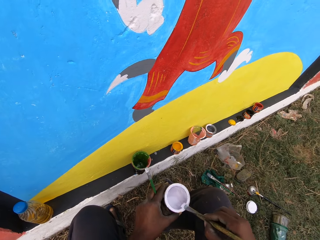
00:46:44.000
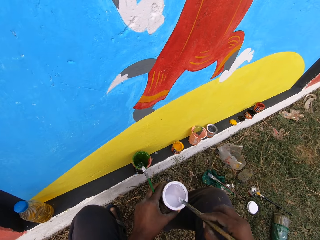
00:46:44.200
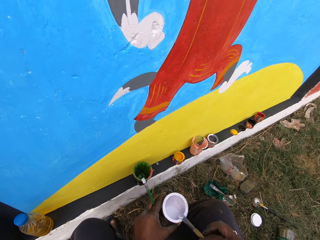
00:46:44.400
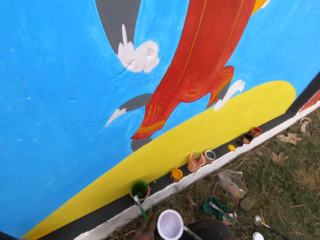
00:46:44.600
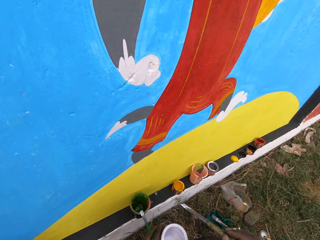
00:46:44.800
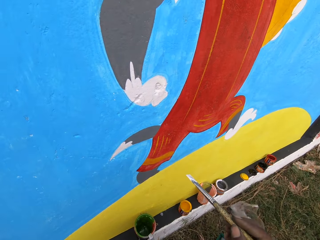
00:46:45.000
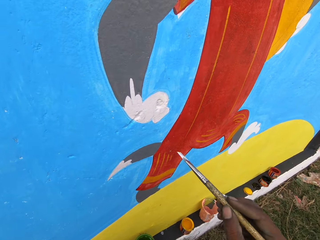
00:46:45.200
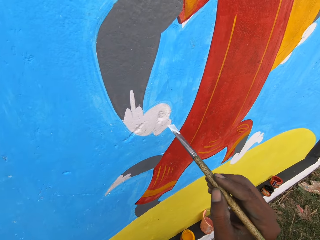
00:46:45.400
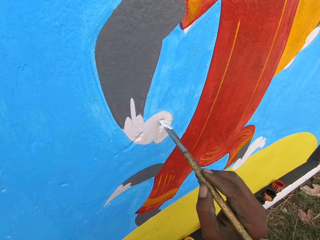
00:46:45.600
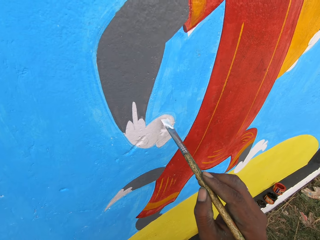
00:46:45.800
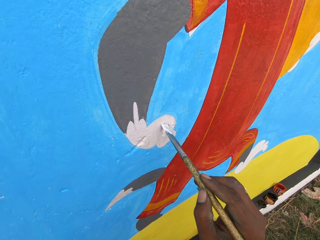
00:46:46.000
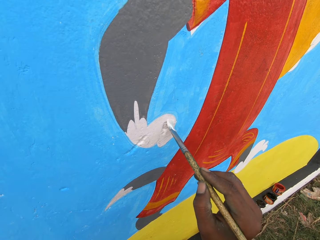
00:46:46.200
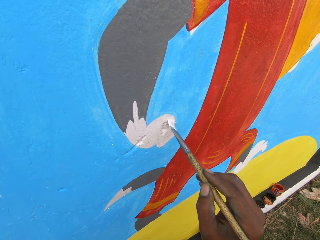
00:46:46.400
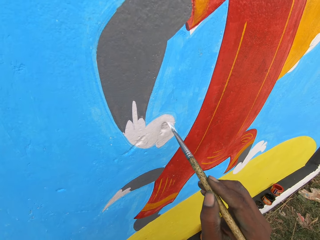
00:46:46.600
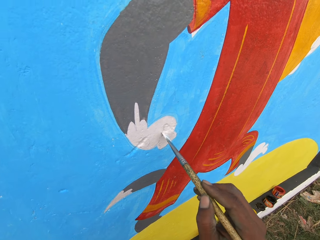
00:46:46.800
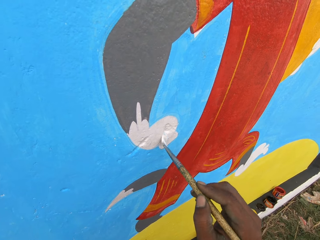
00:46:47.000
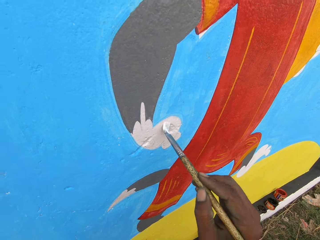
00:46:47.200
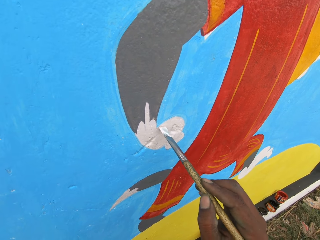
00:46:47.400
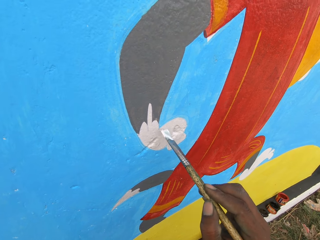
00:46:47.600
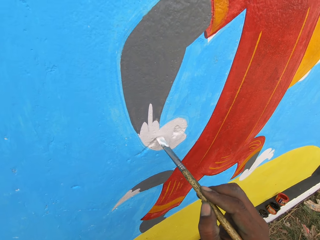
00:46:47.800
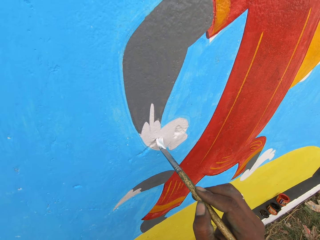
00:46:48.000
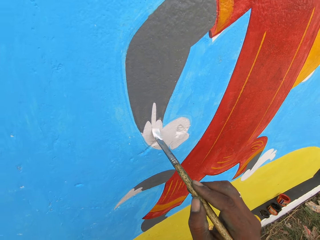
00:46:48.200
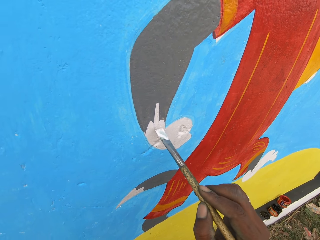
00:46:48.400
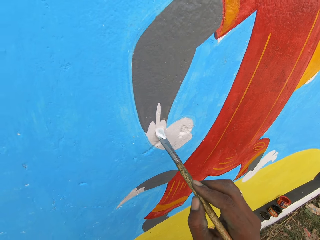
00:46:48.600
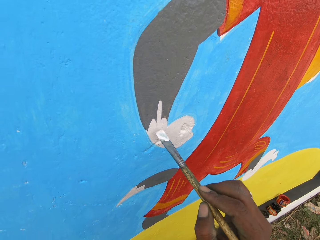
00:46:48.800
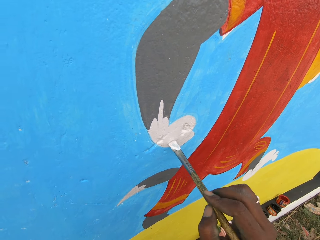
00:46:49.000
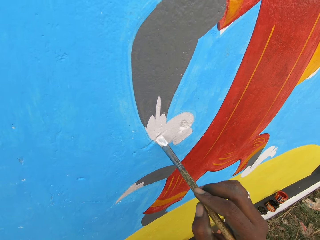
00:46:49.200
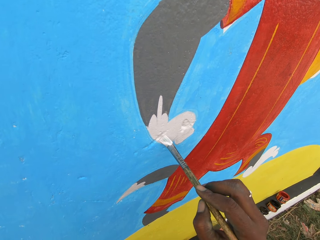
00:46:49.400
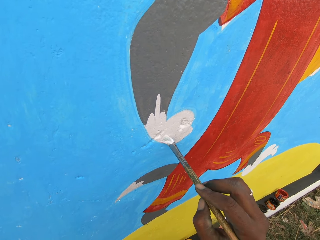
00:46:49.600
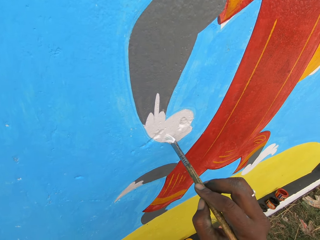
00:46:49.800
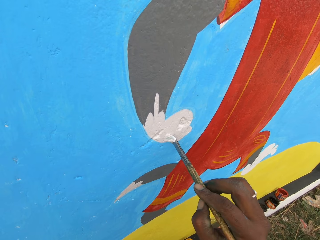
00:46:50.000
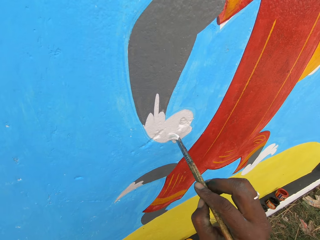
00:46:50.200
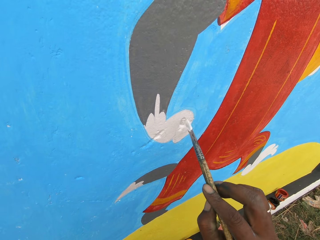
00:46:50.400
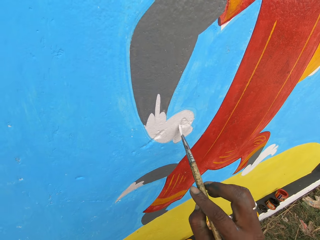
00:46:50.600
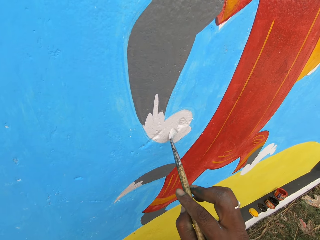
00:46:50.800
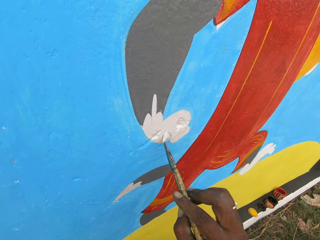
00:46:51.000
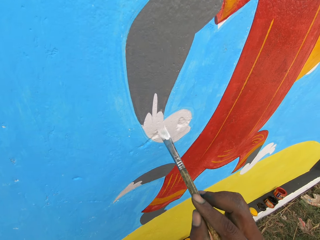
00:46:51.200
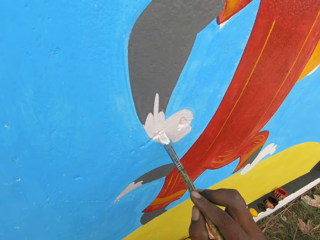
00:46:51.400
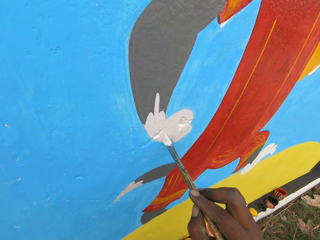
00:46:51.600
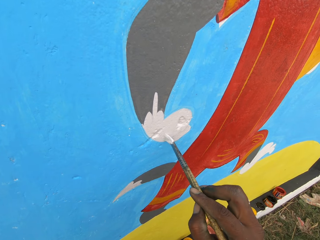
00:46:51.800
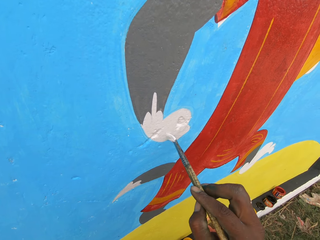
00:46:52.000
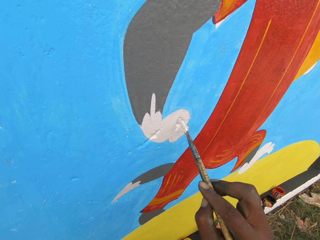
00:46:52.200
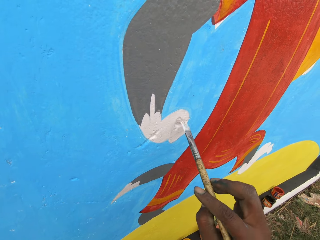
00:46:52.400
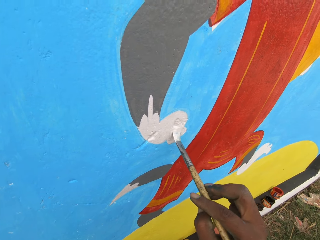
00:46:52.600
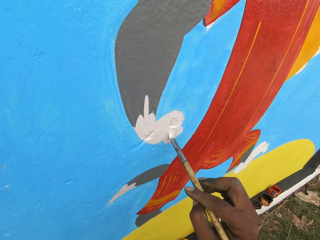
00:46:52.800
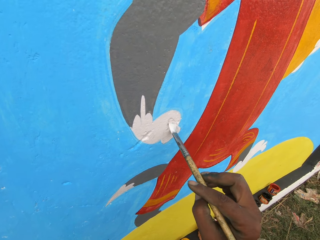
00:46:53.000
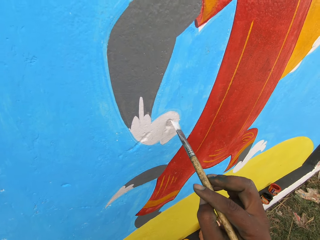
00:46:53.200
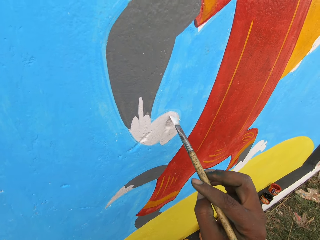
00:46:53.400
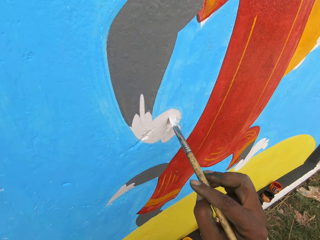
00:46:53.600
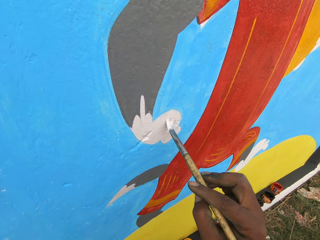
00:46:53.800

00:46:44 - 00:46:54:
The camera wearer dips the paint brush in the paint can with his right hand. He rubs the paint brush on the edge of the paint can. He paints the wall with the paint brush.

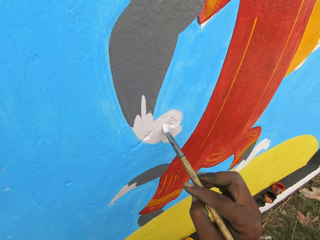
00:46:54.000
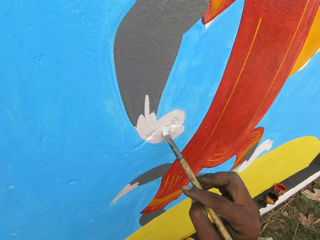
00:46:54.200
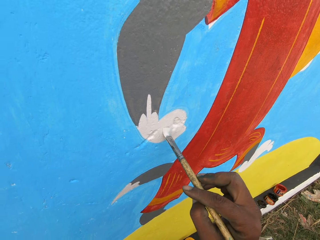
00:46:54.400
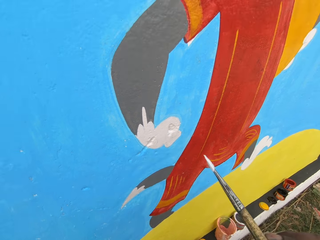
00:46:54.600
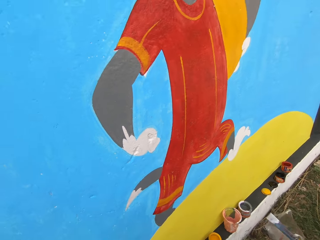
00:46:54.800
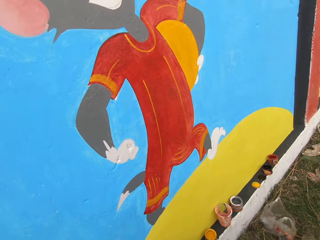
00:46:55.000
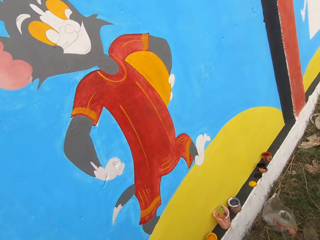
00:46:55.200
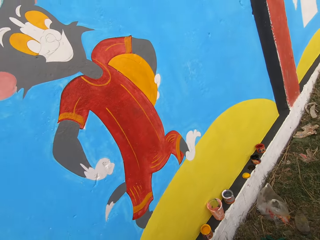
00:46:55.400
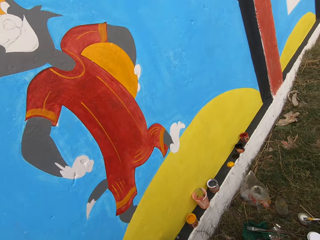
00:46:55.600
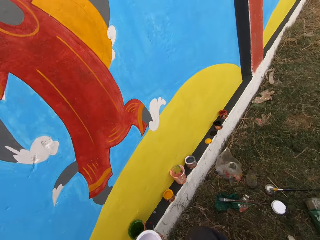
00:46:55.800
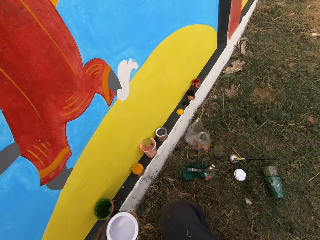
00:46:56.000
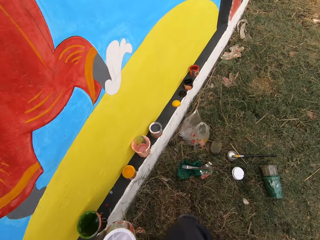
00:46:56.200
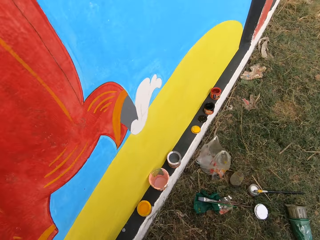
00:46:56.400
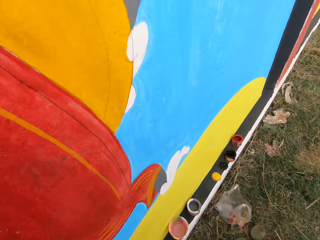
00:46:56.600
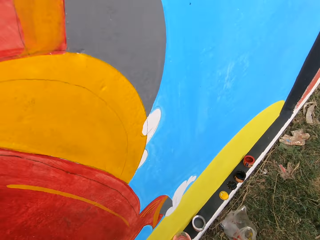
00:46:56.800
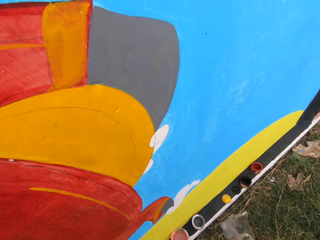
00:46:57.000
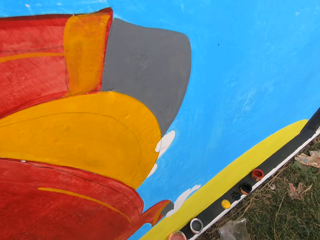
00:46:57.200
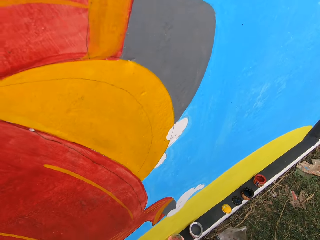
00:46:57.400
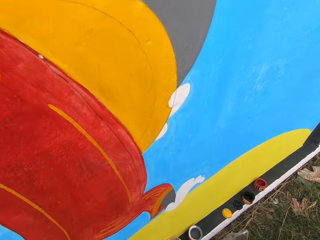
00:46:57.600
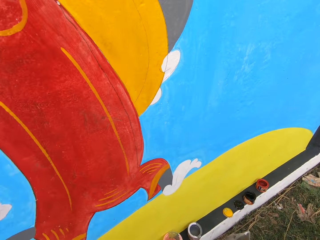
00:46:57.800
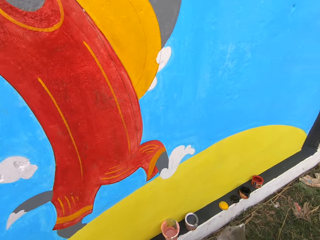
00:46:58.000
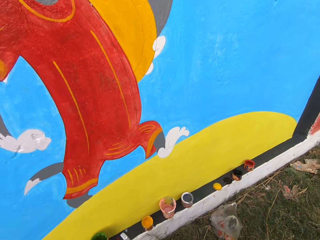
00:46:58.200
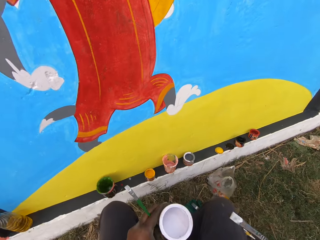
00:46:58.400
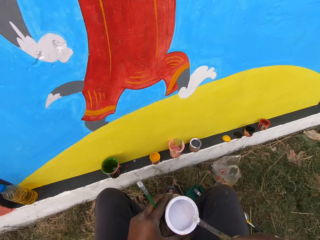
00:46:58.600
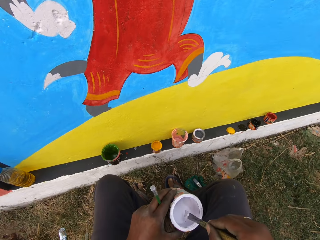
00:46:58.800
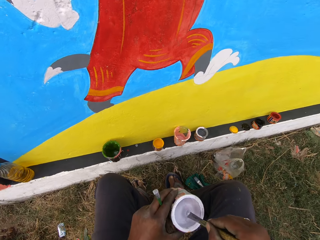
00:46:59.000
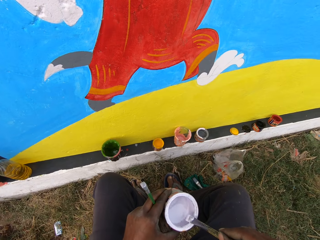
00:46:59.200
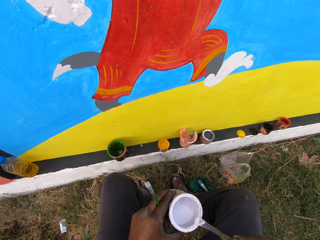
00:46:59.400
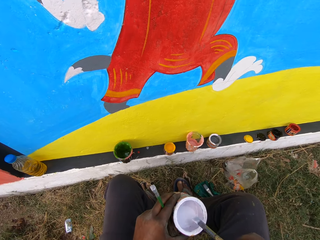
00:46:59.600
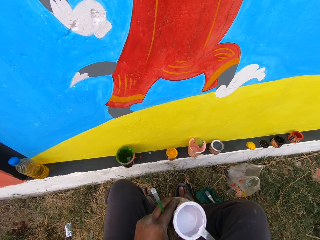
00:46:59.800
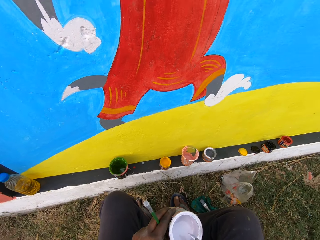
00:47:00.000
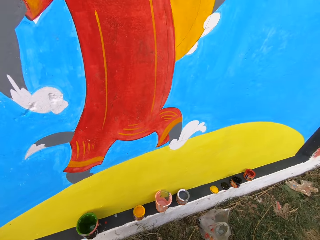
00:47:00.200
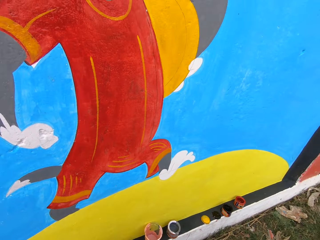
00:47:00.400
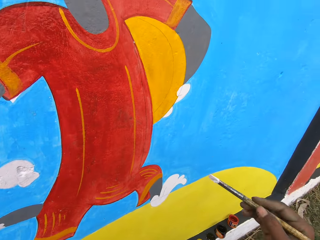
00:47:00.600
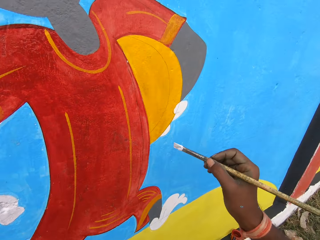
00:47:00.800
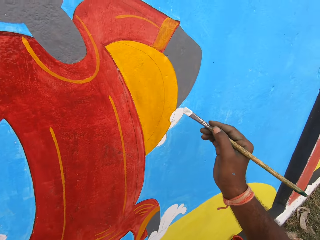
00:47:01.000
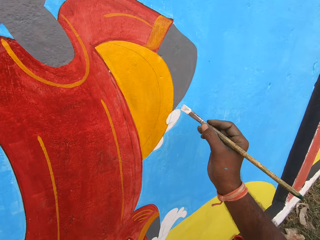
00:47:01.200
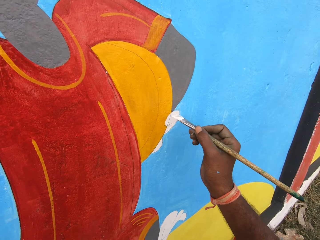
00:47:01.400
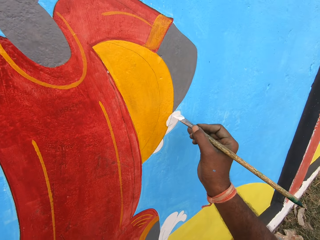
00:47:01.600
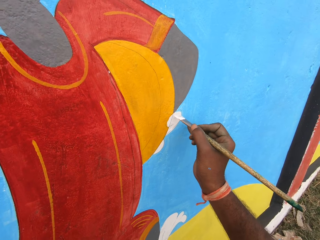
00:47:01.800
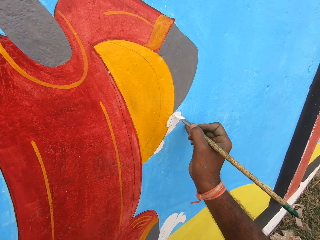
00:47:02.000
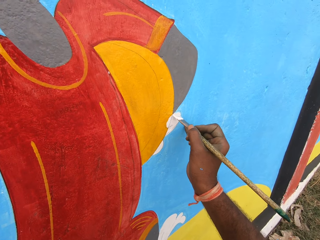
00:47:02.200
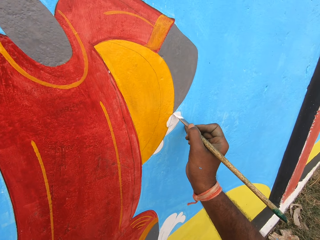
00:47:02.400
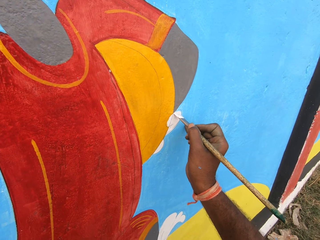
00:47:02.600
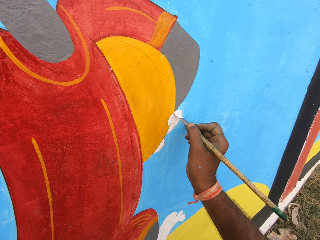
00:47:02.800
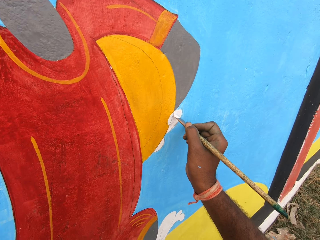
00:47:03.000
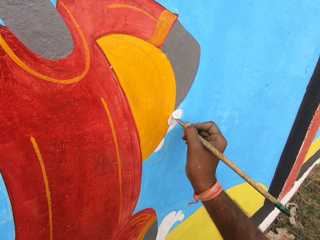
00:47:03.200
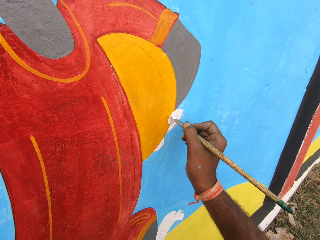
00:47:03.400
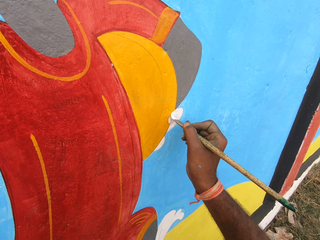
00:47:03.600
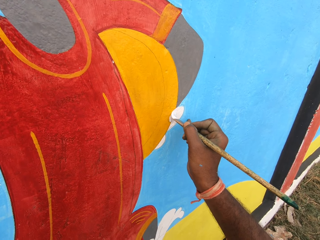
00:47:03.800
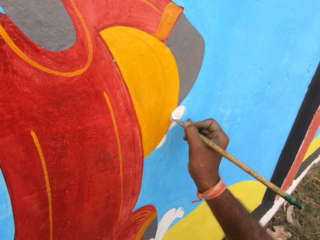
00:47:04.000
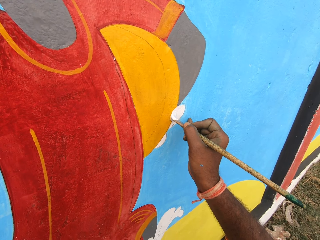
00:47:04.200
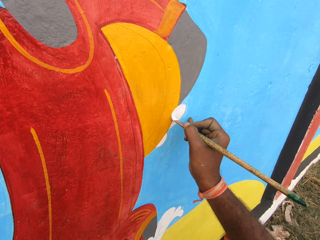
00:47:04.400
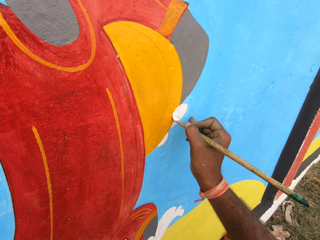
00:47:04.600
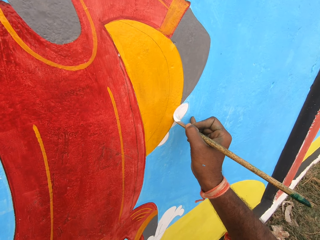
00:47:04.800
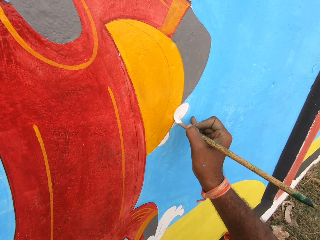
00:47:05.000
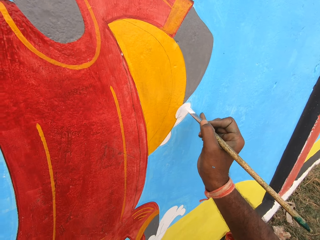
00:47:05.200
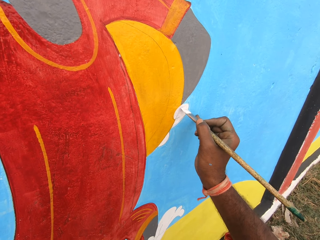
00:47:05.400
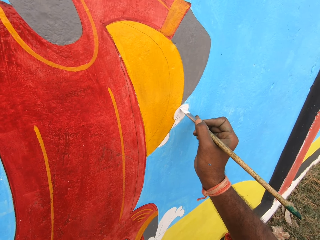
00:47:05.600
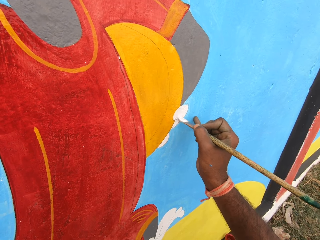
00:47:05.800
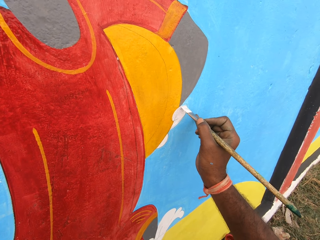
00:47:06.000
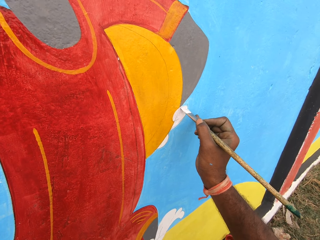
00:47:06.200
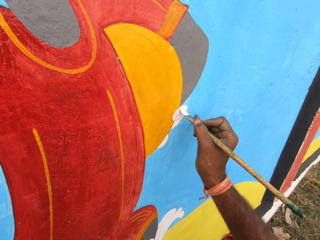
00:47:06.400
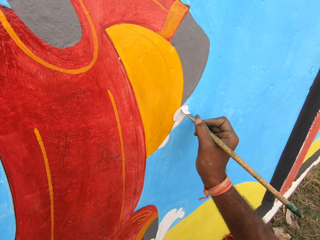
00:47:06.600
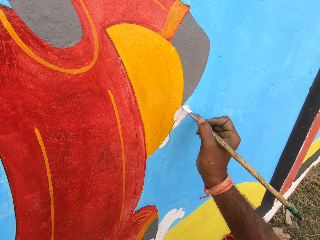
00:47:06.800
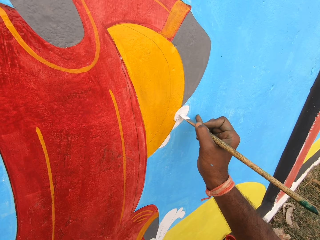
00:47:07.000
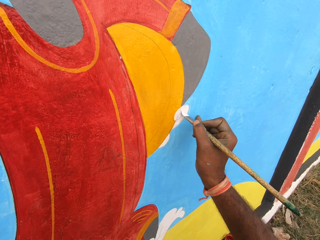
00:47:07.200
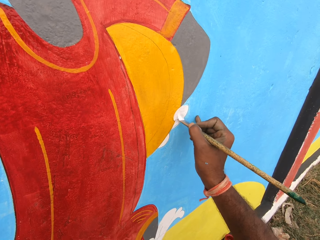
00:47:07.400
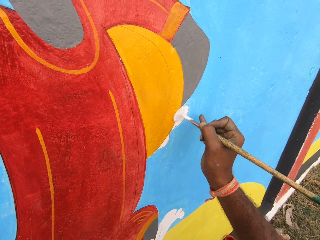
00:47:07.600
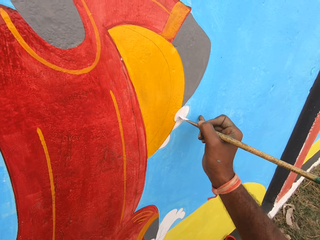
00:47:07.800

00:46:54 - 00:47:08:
The camera wearer looks around. He dips the paint brush in the paint can with his right hand. He rubs the paint brush on the edge of the paint can. He paints the wall with the paint brush.
